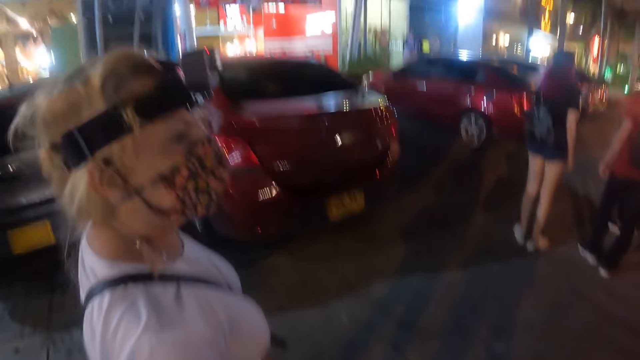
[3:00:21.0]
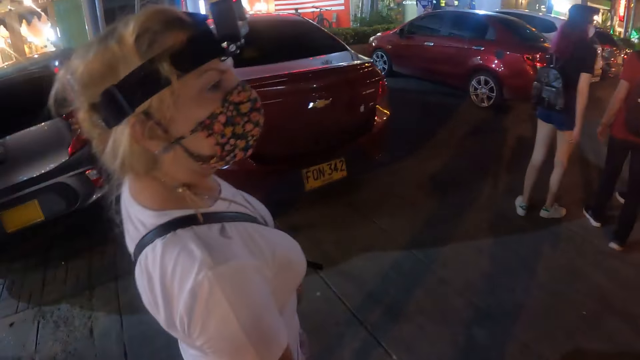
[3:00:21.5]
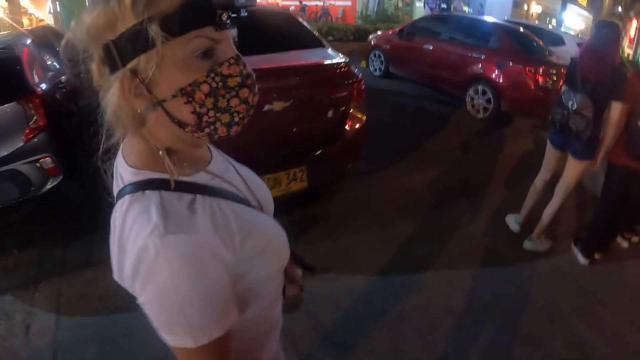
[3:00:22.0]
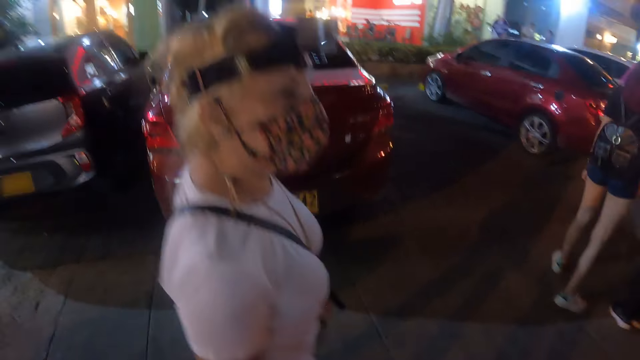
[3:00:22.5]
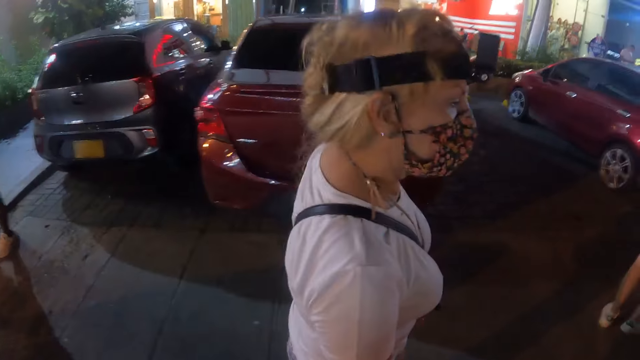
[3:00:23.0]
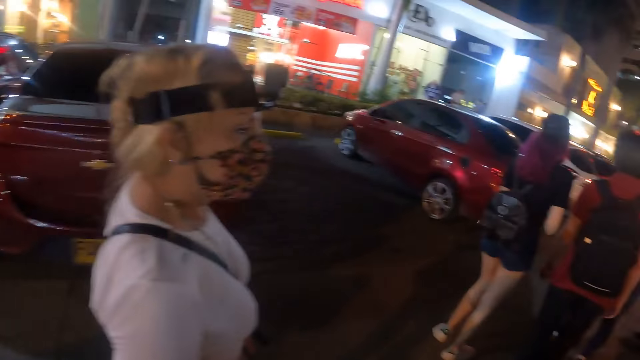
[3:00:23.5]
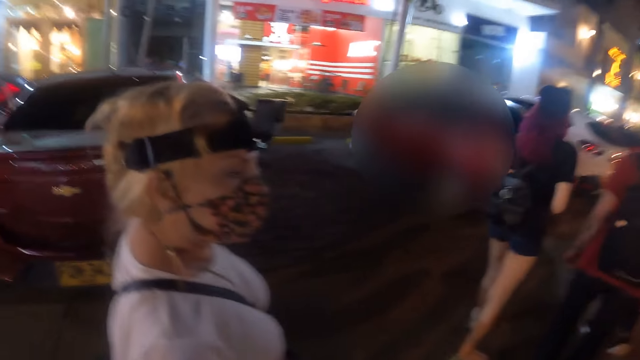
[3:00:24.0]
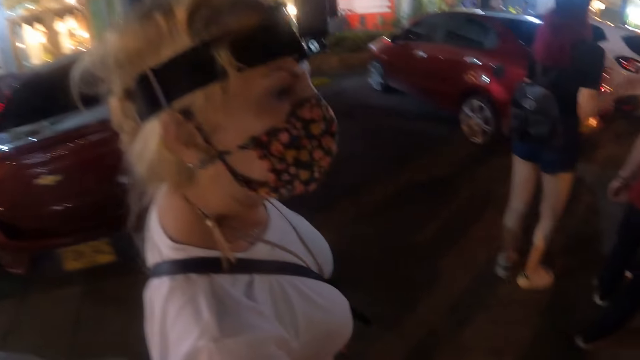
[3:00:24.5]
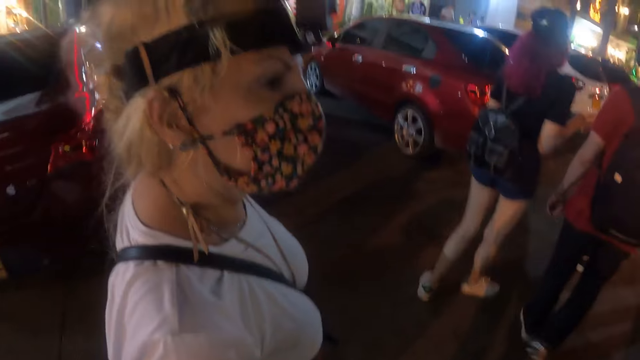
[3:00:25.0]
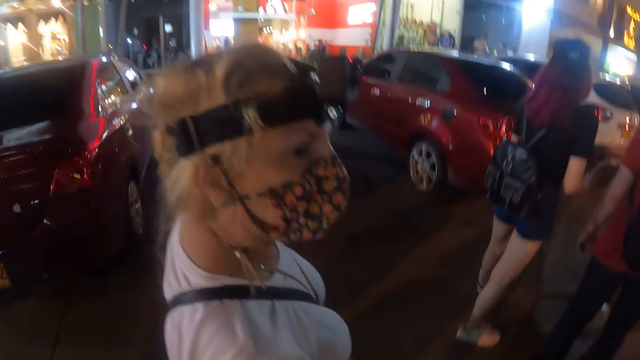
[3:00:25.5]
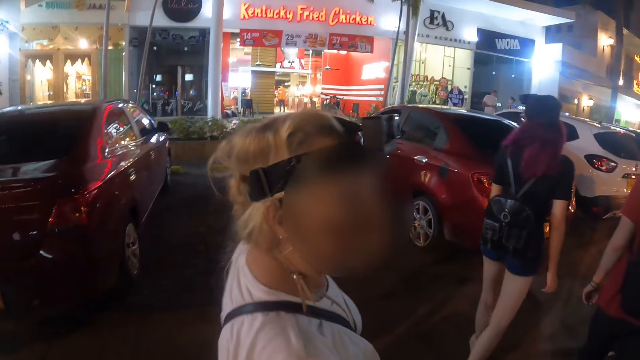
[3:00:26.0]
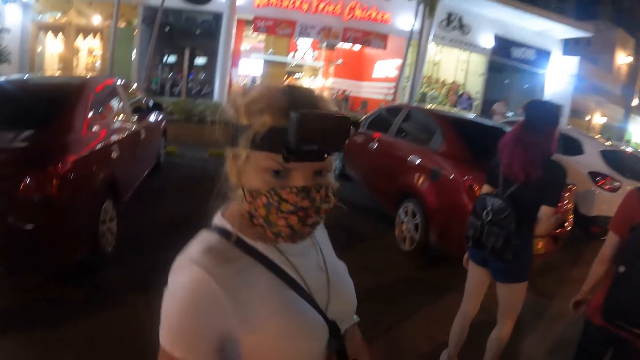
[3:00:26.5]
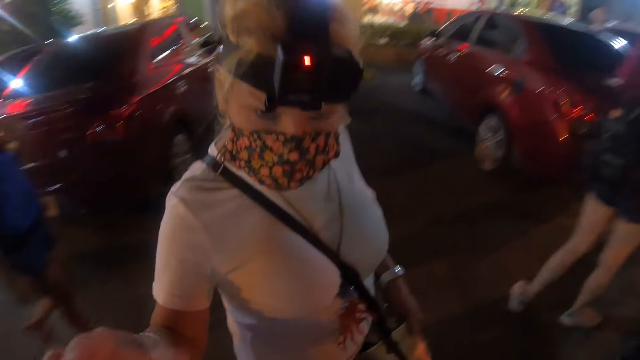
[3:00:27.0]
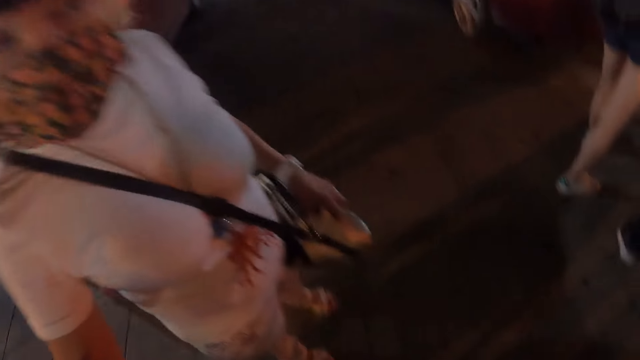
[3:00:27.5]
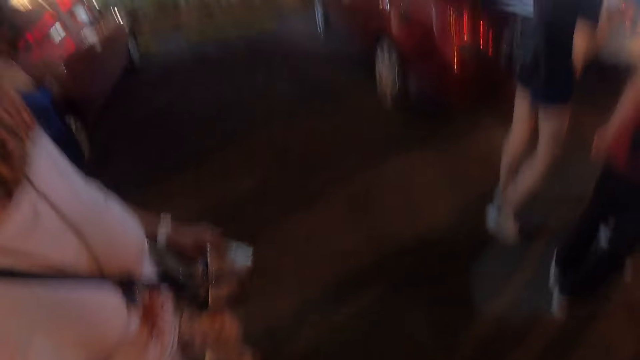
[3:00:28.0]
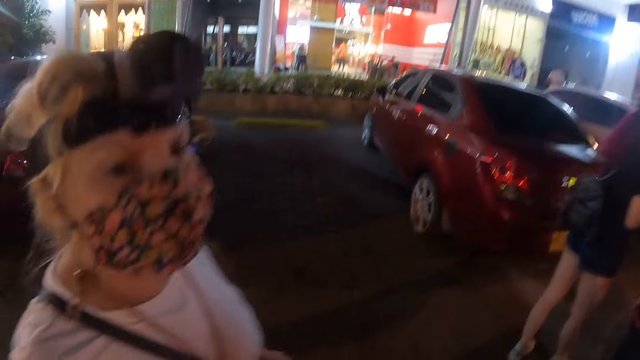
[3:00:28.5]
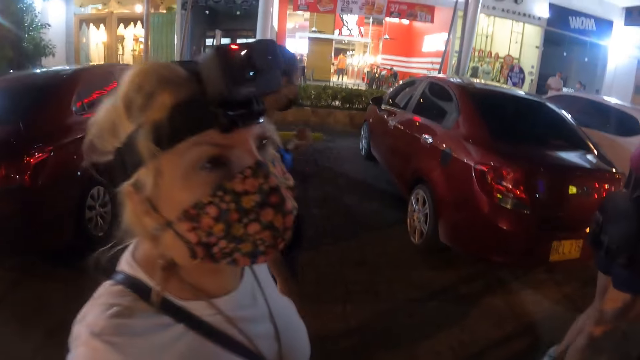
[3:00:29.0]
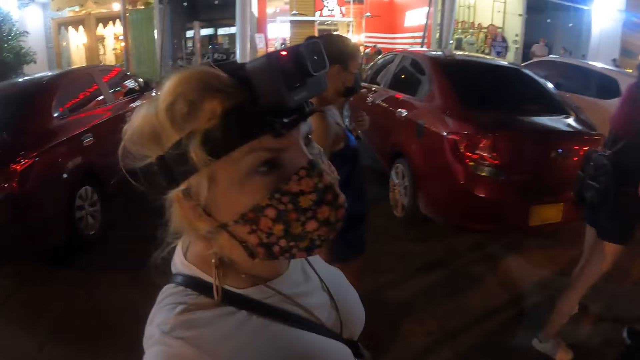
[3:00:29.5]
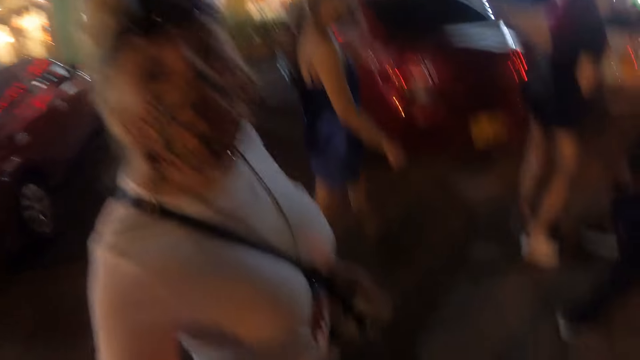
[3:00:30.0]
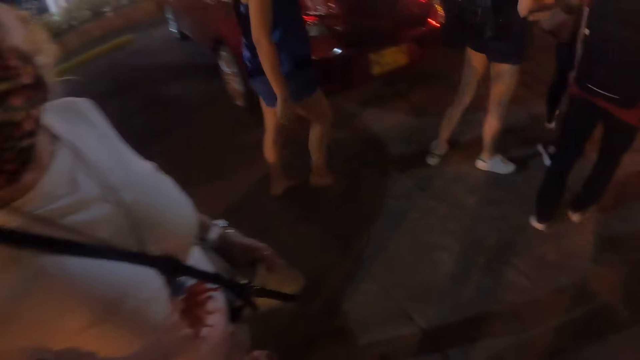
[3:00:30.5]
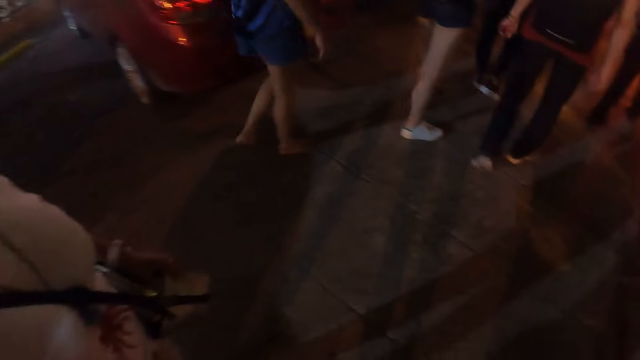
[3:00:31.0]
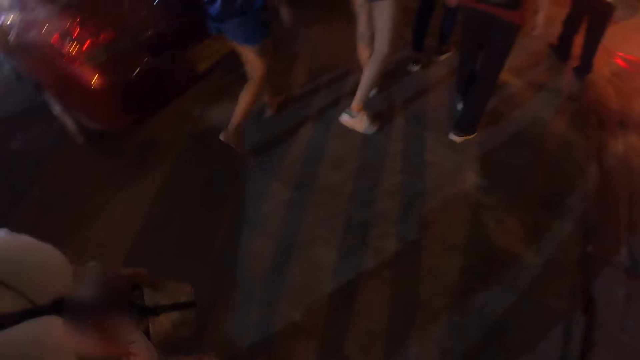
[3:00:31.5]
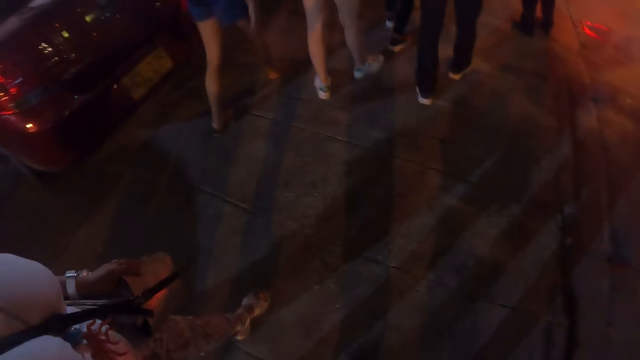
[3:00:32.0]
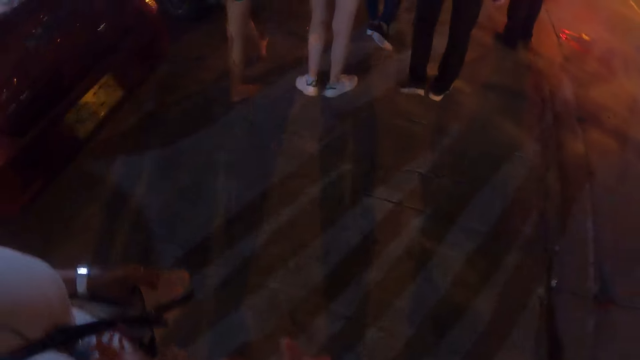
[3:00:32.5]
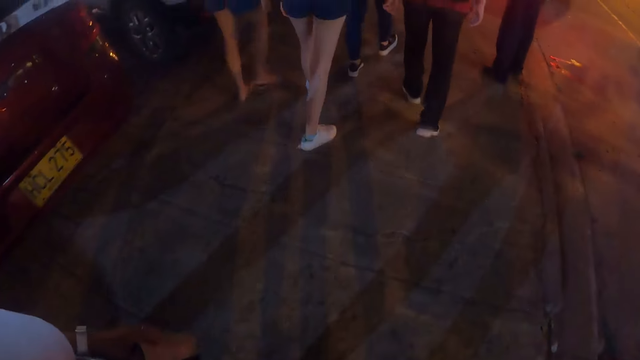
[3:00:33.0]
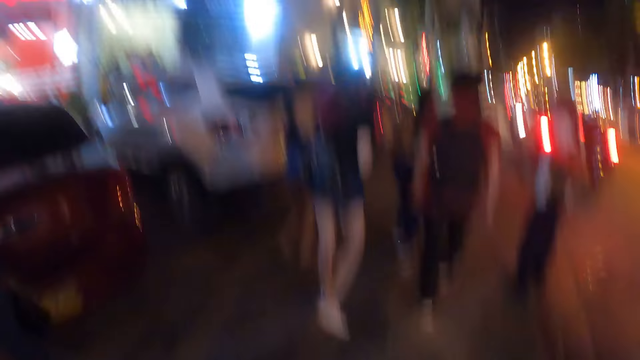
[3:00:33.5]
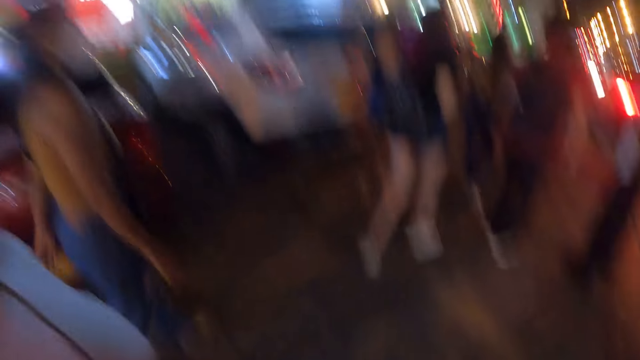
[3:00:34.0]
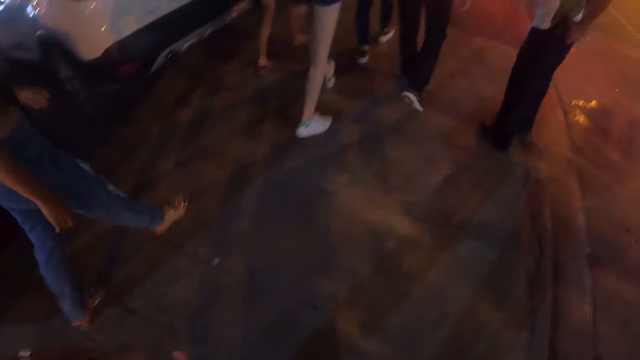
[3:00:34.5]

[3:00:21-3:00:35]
The camera wearer looks around. A woman looks around. The woman walks close to the camera wearer. The woman looks around. The camera wearer walks around. The woman walks around.

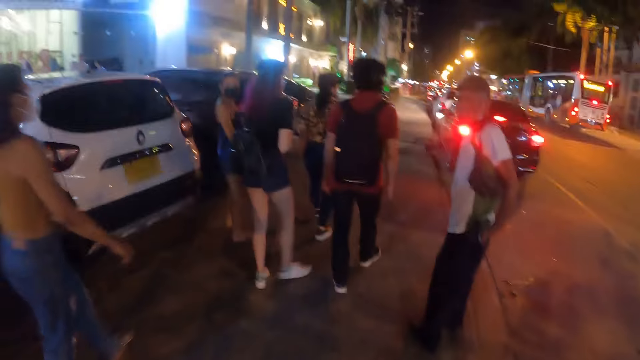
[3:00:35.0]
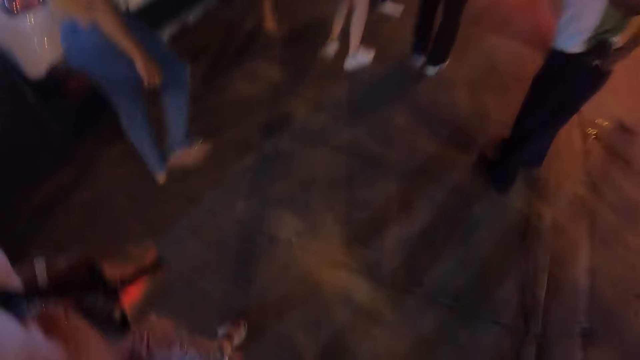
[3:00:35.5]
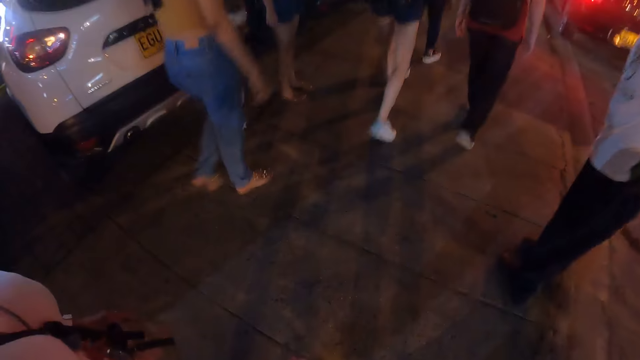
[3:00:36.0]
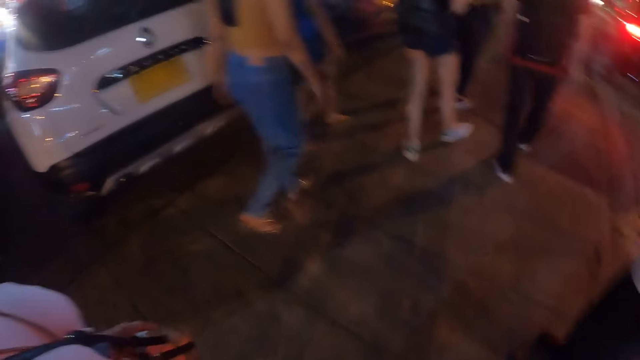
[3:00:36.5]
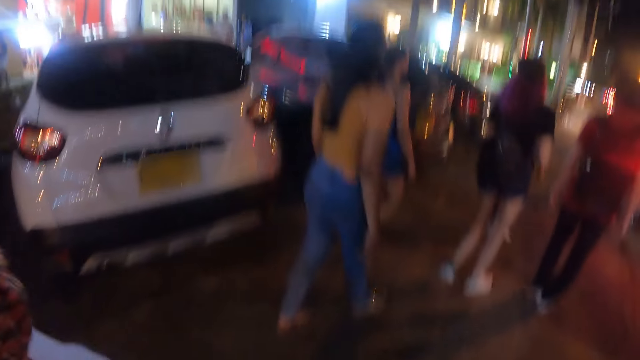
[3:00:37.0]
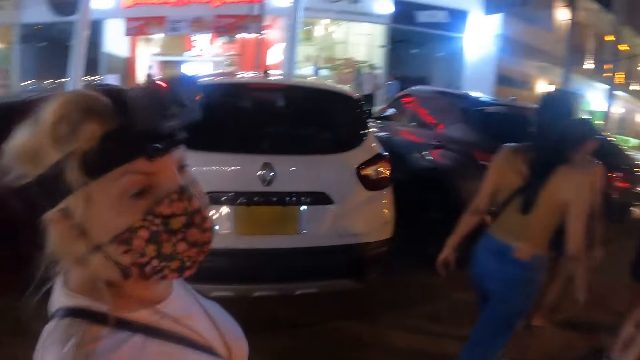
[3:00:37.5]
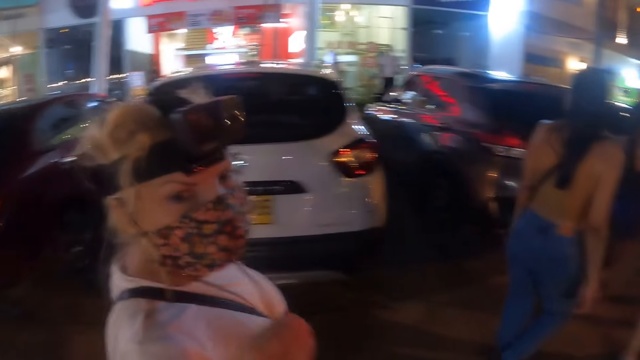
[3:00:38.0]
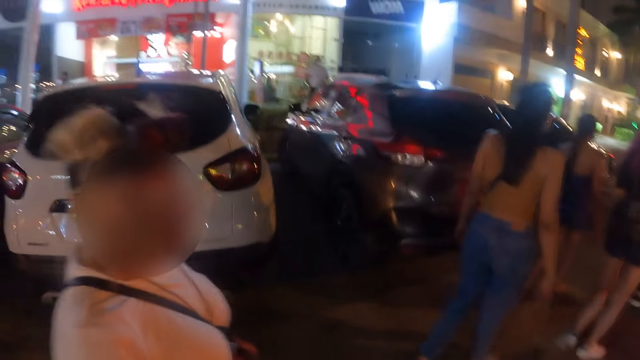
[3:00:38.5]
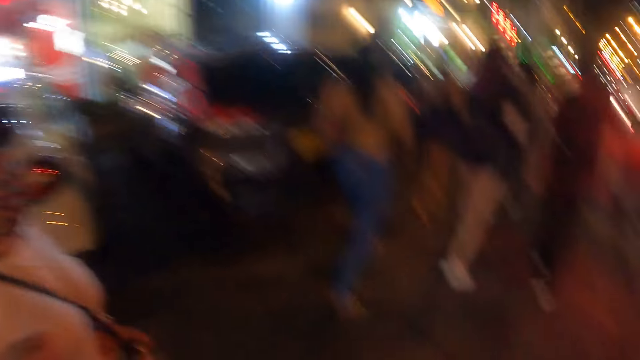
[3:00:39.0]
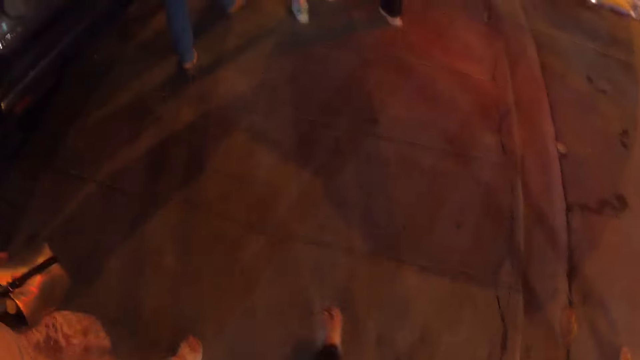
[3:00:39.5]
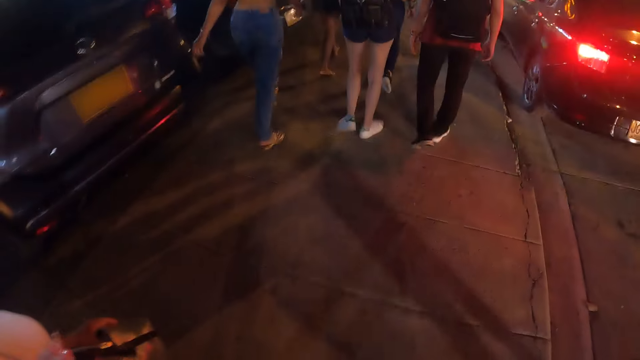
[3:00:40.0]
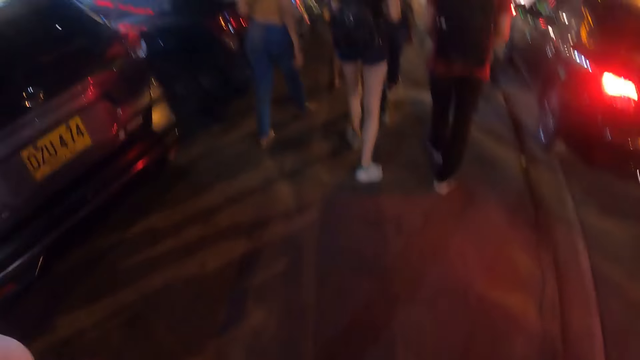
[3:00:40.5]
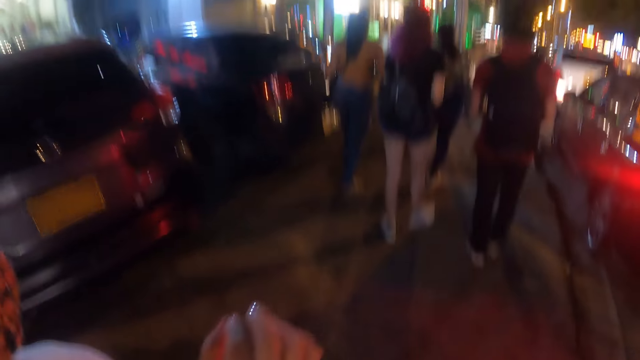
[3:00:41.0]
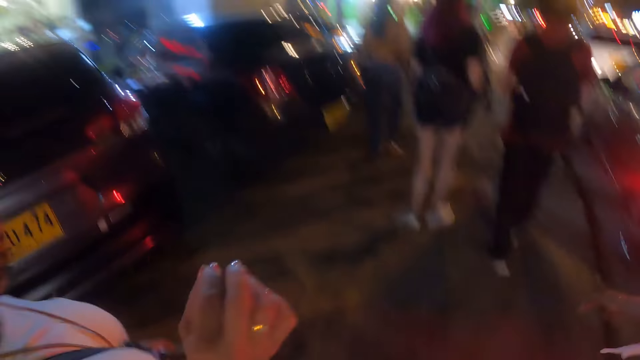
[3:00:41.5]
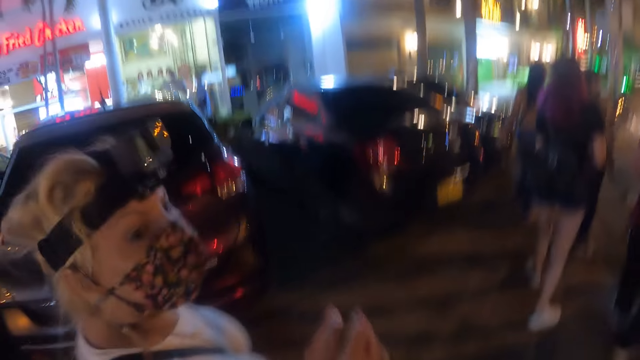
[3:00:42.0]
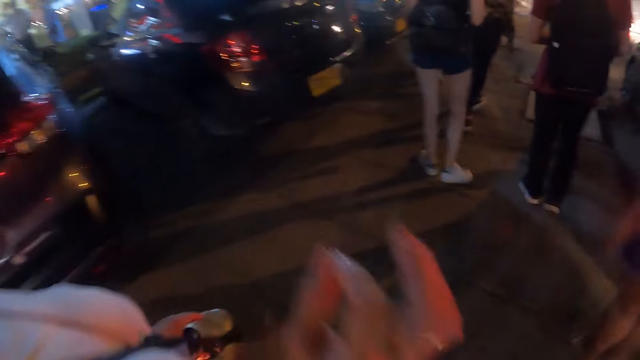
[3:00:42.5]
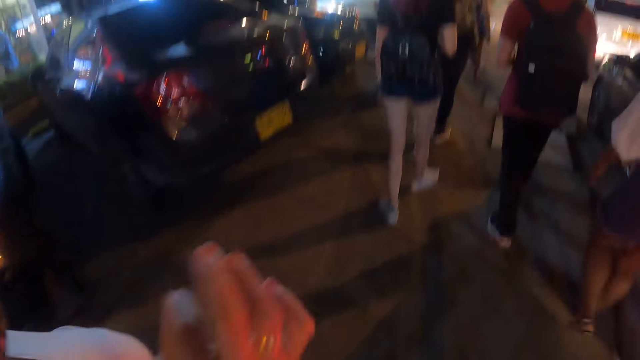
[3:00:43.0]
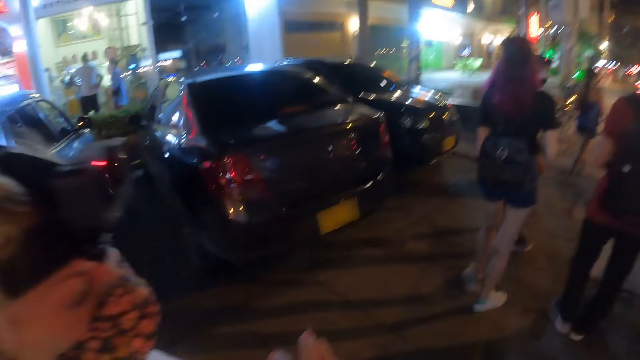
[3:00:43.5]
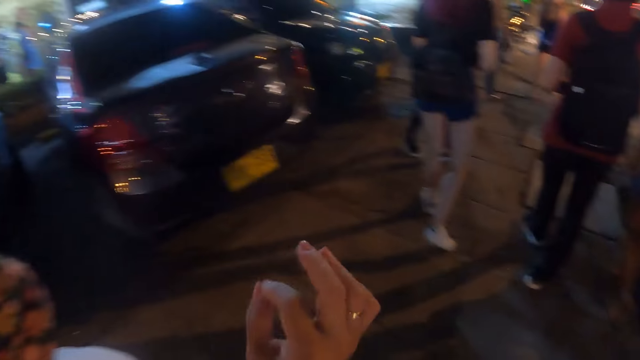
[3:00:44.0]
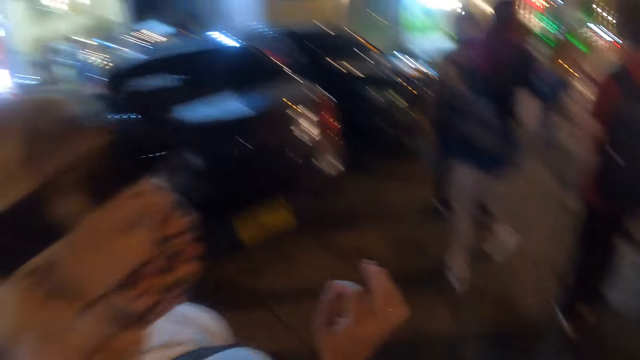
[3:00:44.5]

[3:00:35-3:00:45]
A woman walks close to the camera wearer. The woman moves her hand.
